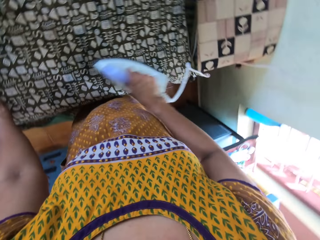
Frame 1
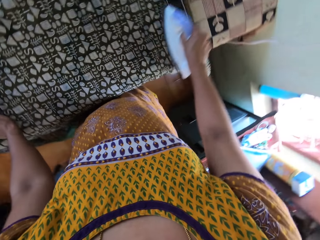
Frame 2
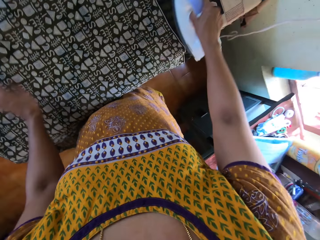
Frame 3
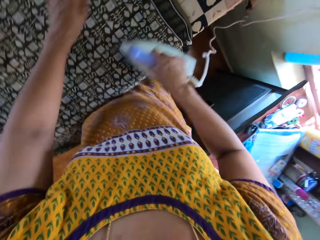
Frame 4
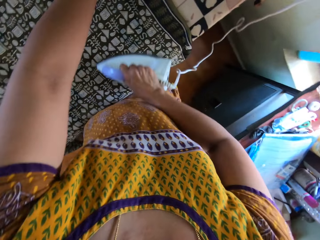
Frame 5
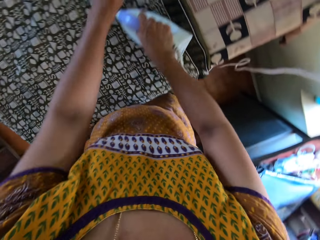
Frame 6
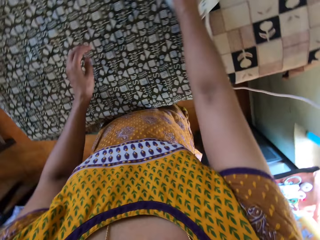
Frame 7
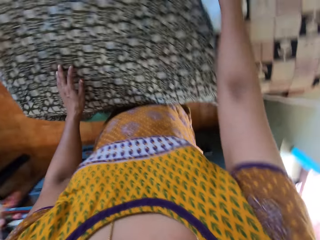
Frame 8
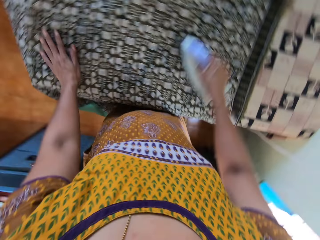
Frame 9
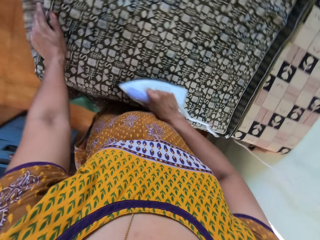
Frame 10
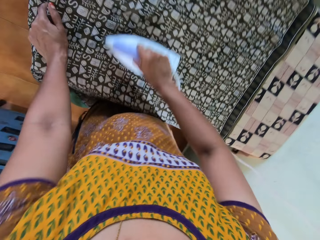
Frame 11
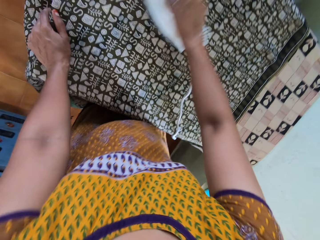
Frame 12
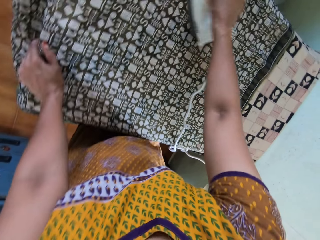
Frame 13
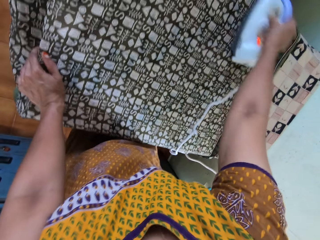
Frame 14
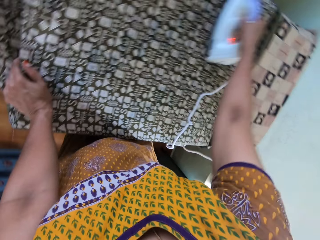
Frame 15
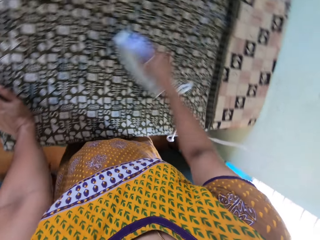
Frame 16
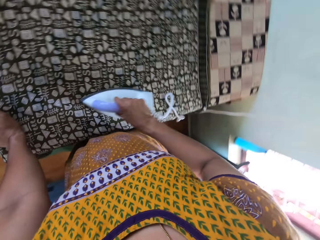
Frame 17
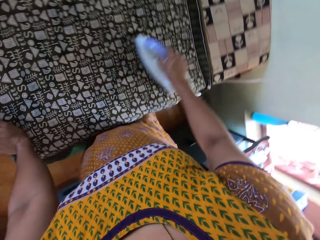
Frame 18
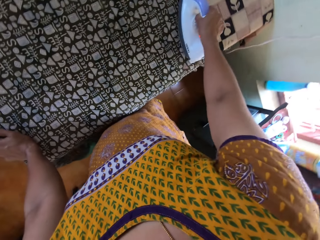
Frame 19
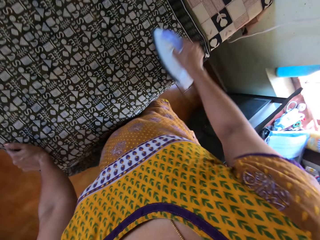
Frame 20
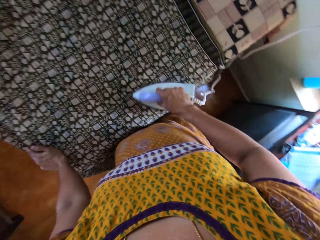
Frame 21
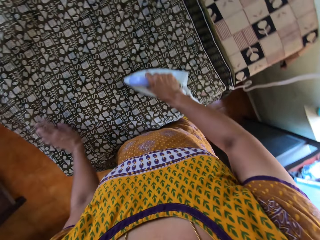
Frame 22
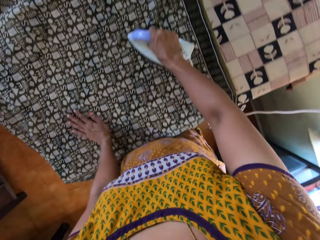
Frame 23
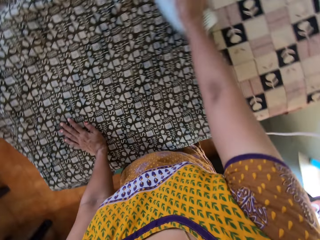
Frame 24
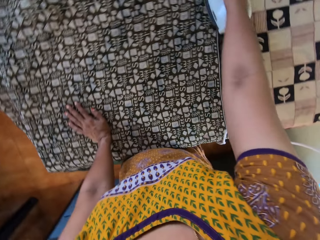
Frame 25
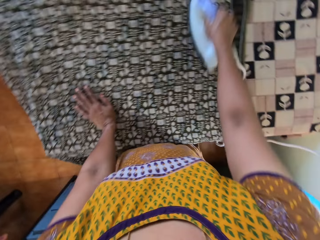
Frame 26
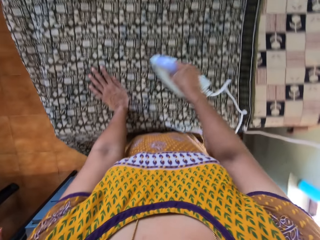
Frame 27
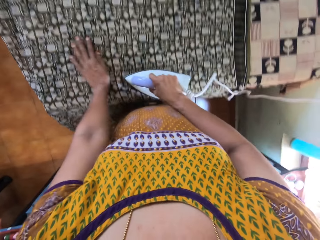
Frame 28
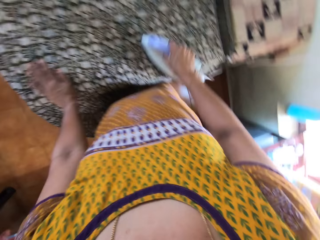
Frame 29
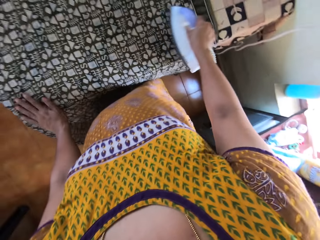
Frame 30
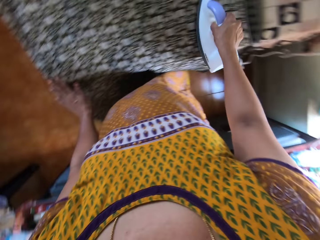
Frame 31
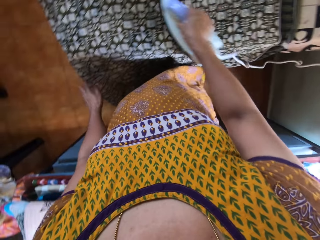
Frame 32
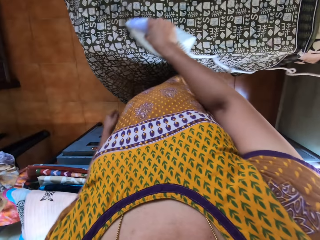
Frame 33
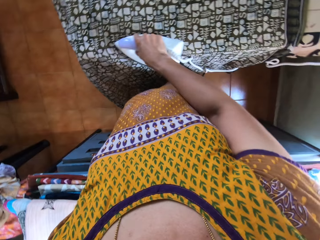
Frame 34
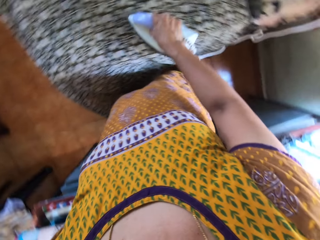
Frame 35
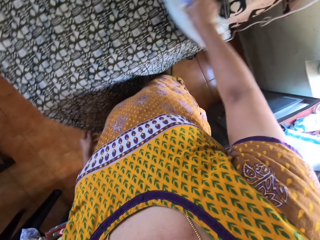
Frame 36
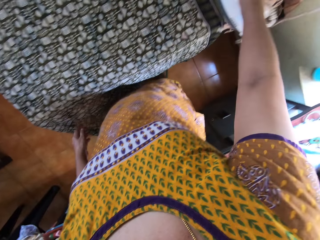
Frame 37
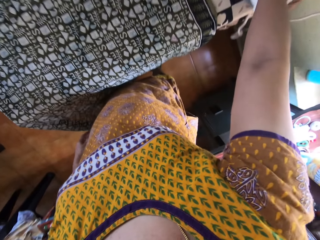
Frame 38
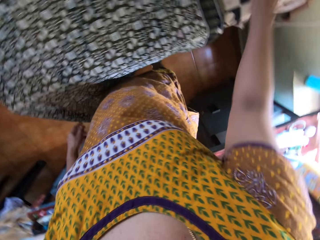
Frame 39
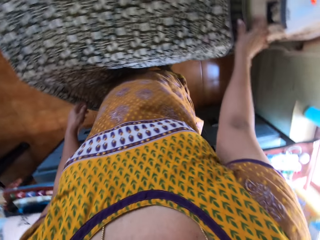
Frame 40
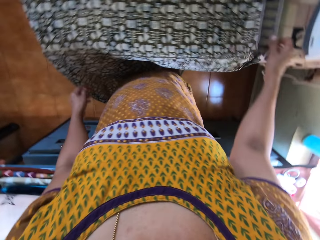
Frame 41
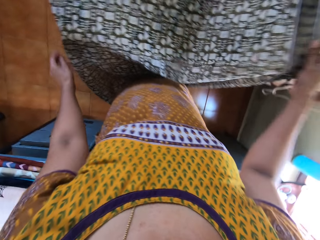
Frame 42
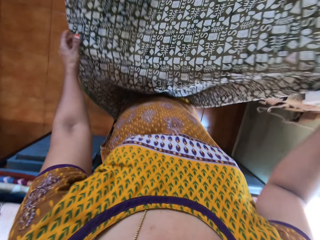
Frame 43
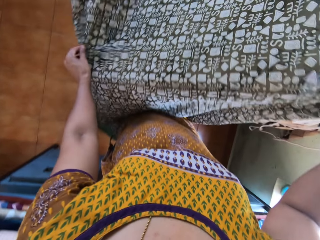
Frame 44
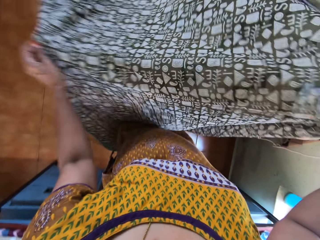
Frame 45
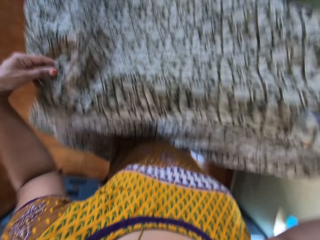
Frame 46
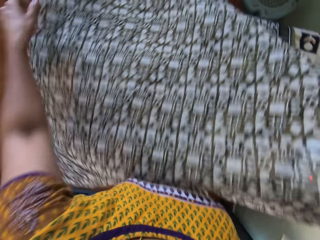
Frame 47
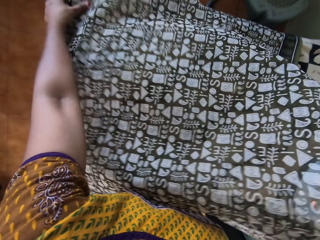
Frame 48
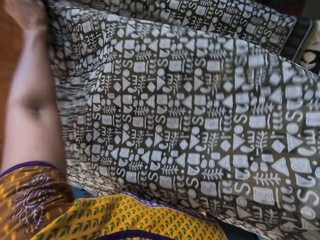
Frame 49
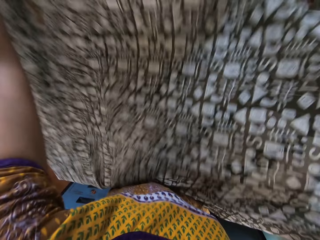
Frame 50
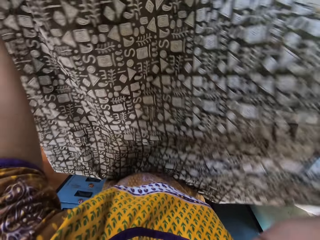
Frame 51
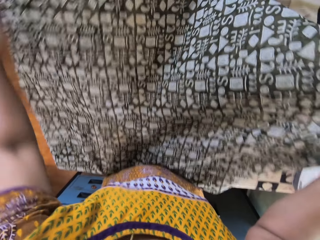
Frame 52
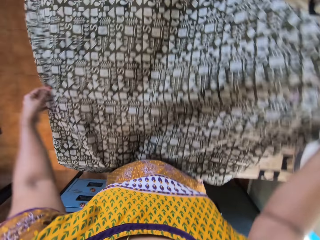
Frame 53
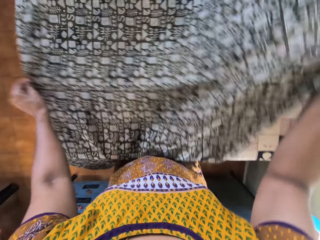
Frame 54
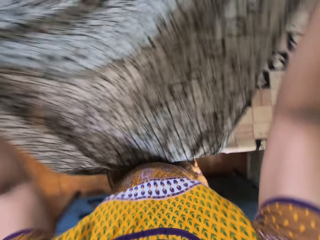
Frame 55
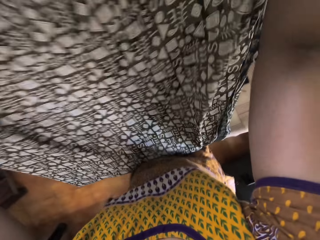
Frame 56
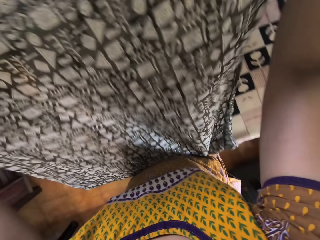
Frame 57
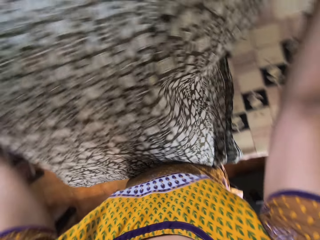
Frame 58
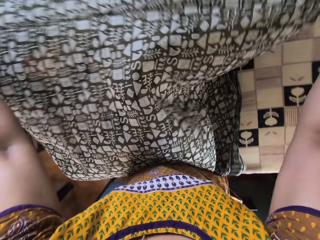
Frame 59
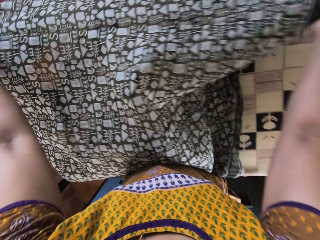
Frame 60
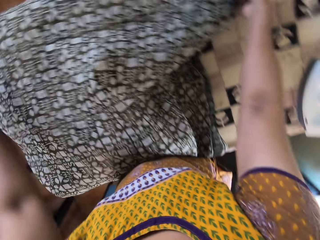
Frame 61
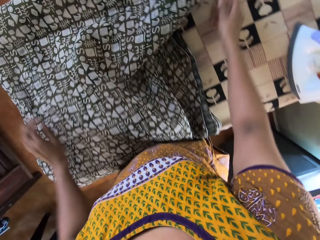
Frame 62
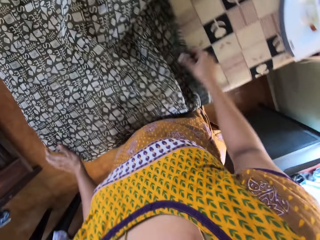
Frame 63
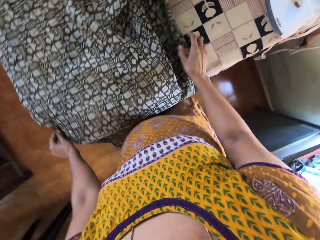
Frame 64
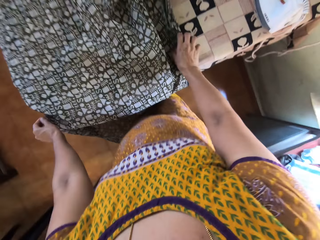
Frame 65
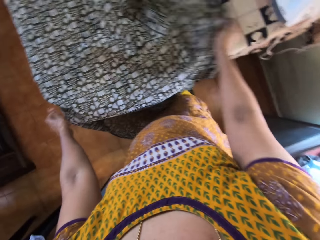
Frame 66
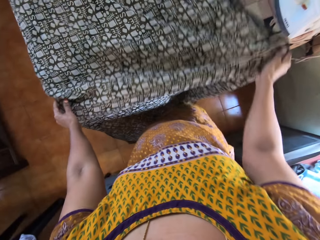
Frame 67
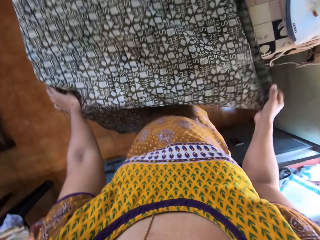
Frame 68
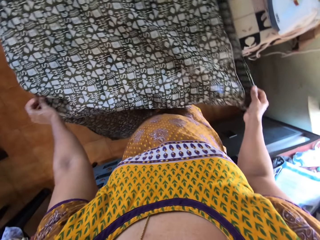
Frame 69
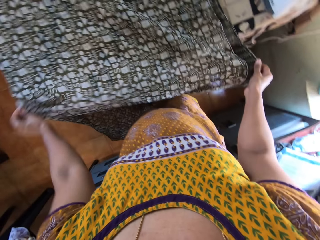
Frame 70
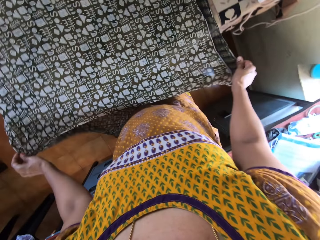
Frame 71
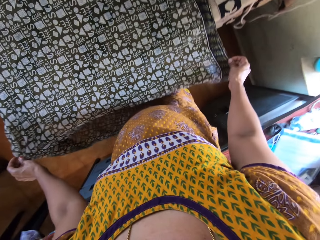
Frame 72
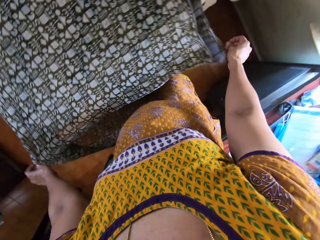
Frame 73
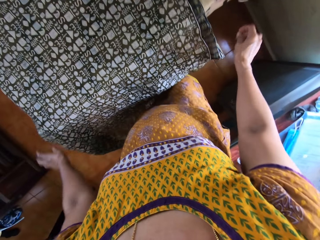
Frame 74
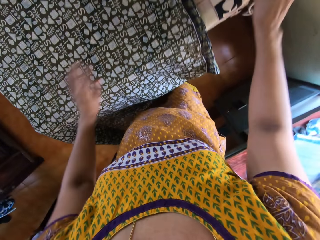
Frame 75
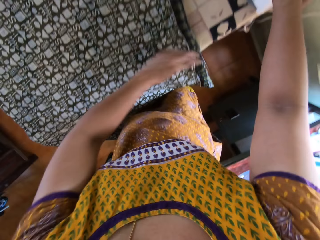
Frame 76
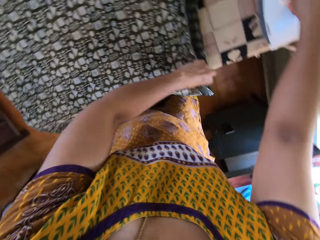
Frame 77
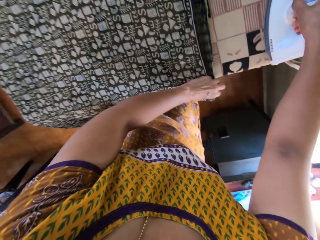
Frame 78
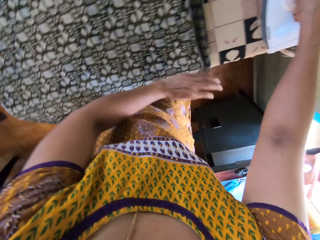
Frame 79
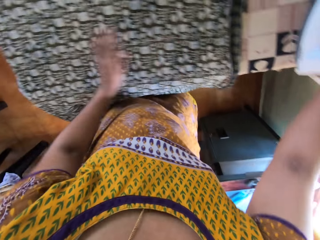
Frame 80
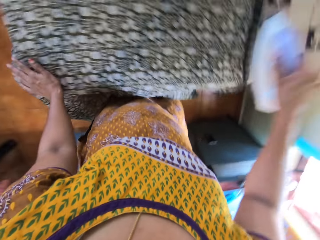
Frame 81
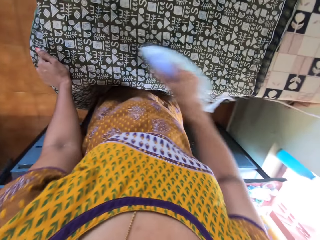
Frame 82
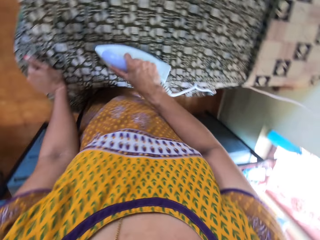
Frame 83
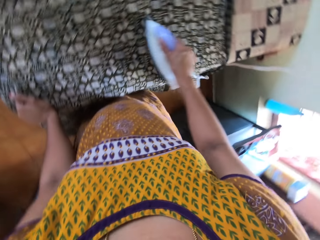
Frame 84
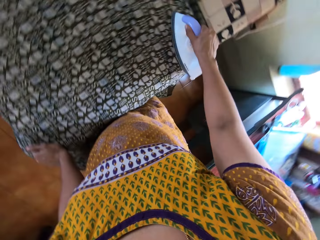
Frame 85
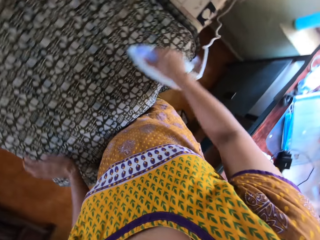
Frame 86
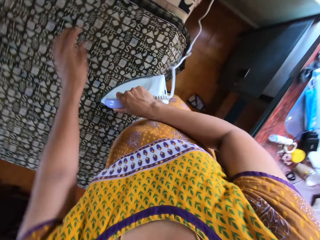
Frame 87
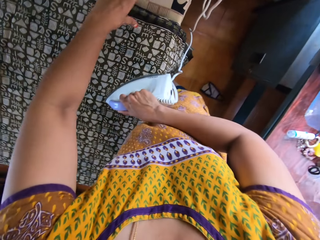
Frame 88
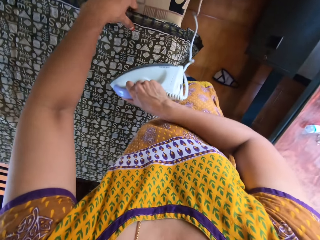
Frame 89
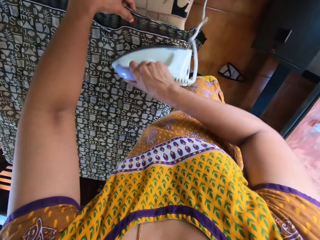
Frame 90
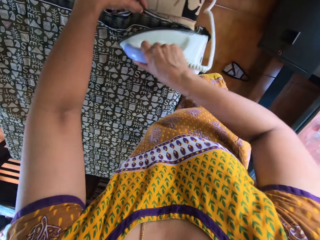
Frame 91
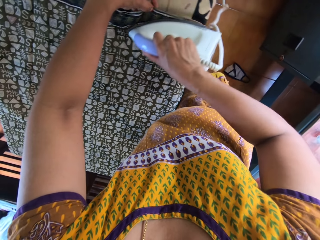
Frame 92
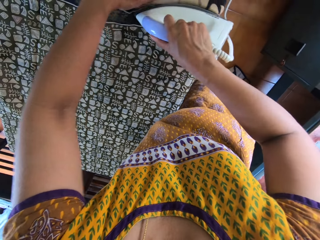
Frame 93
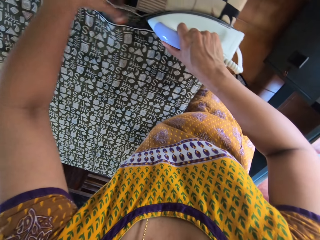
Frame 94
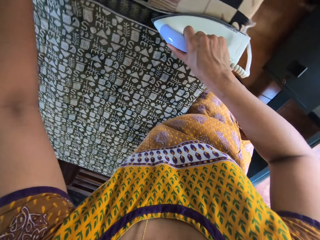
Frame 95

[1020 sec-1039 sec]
The camera wearer picks the wrapper with her right hand from the table. She adjusts the wrapper with her left hand. She adjusts the wrapper with both hands. She picks the iron from the table with her right hand. She adjusts the wrapper with her left hand. She irons the wrapper with the iron in her right hand. She adjusts the wrapper with her left hand.

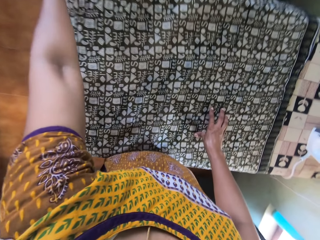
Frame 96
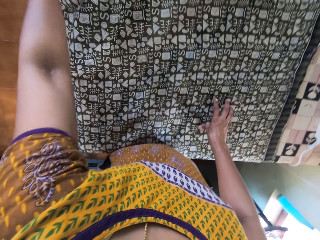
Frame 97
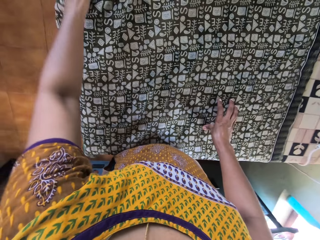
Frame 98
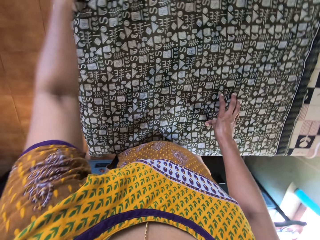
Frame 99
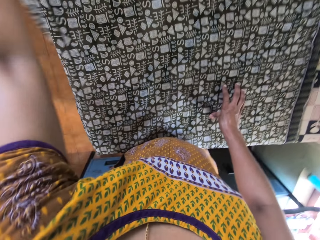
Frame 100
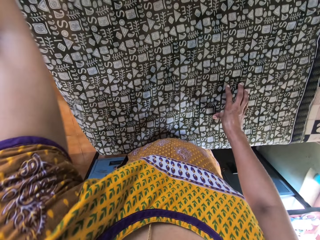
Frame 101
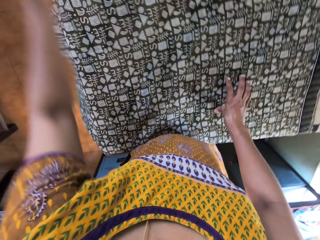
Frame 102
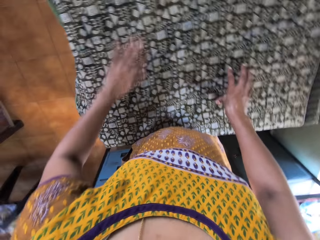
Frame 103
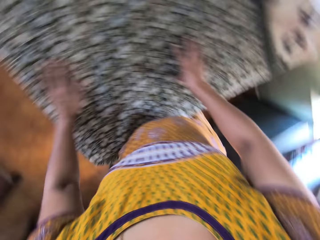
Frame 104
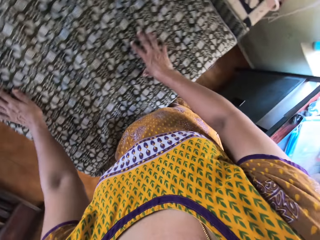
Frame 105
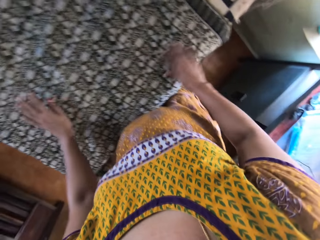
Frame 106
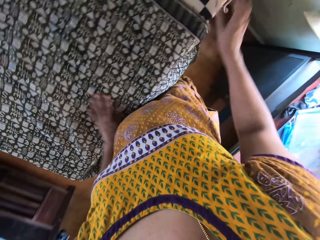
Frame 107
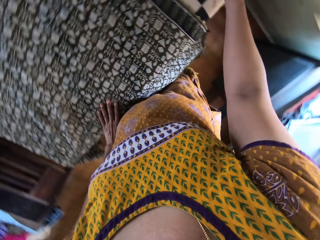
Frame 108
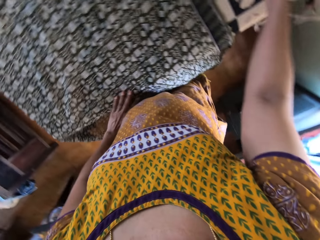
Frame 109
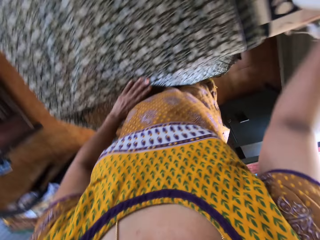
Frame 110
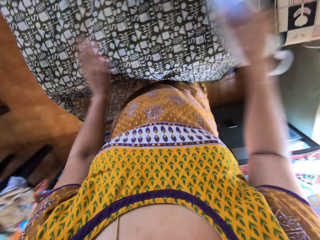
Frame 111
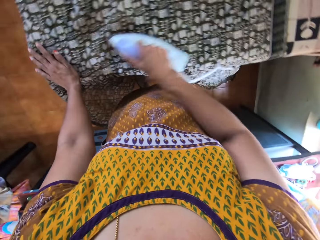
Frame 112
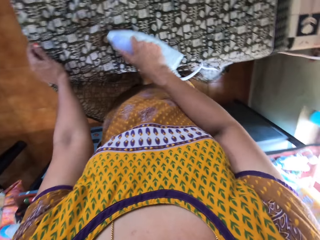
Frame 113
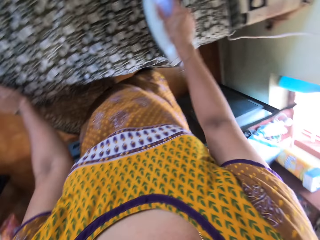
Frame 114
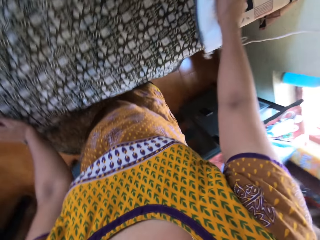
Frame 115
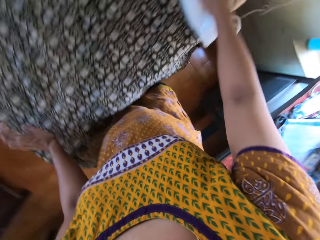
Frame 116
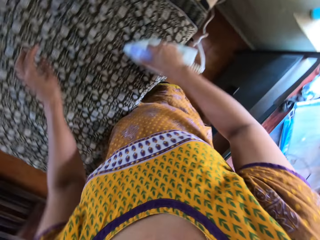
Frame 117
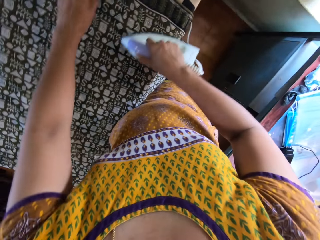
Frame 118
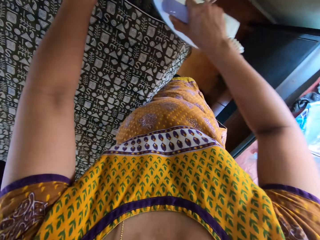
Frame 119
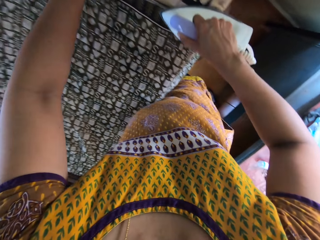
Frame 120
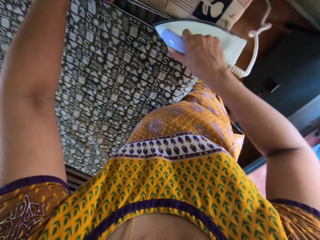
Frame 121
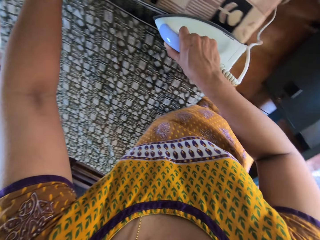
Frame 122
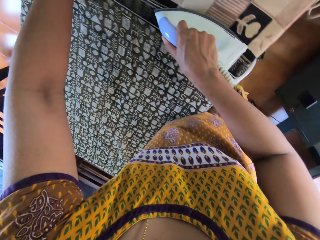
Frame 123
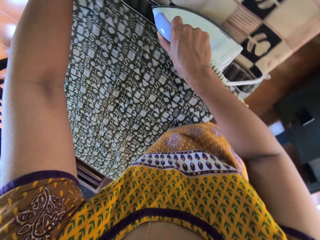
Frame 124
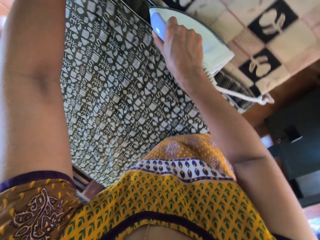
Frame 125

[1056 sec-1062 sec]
The camera wearer adjusts the wrapper with her left hand. She irons the wrapper with the iron in her right hand. She adjusts the wrapper with her left hand.
